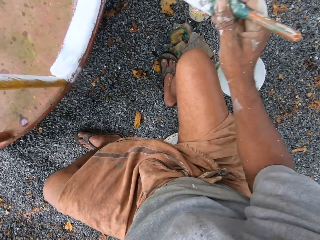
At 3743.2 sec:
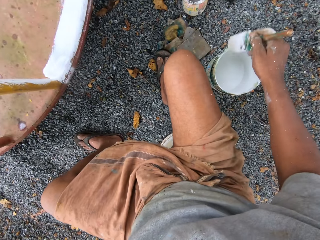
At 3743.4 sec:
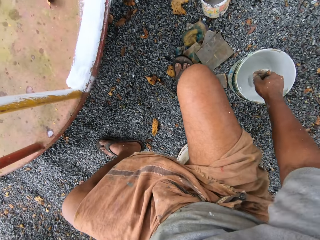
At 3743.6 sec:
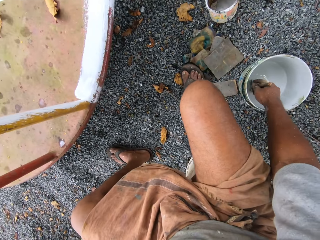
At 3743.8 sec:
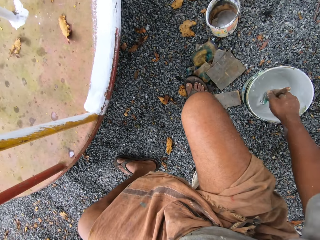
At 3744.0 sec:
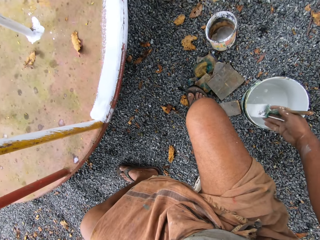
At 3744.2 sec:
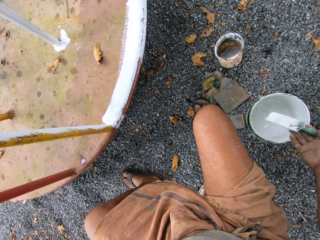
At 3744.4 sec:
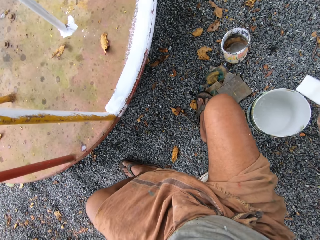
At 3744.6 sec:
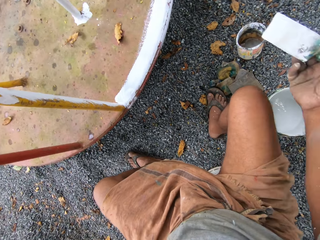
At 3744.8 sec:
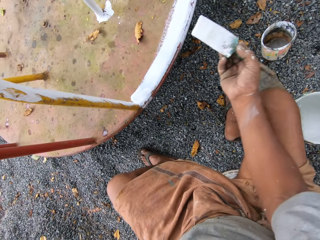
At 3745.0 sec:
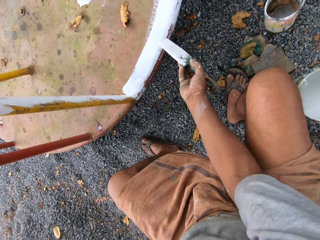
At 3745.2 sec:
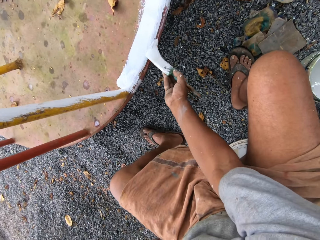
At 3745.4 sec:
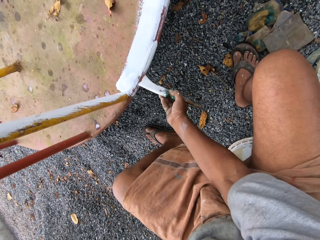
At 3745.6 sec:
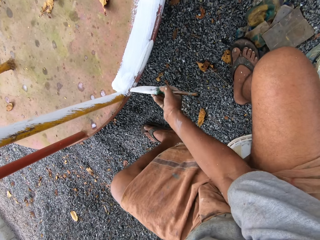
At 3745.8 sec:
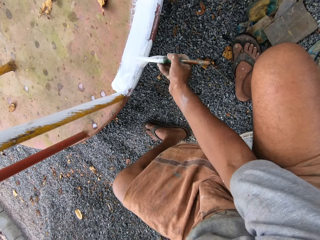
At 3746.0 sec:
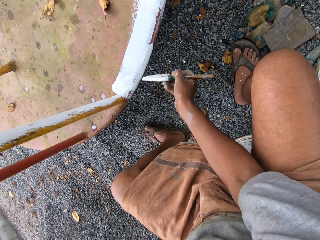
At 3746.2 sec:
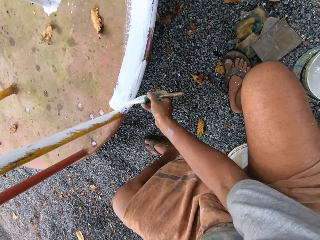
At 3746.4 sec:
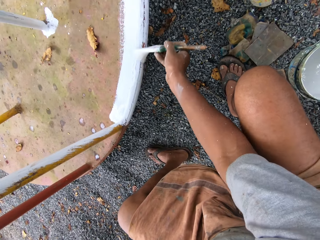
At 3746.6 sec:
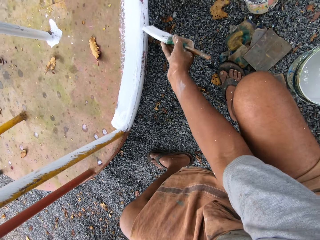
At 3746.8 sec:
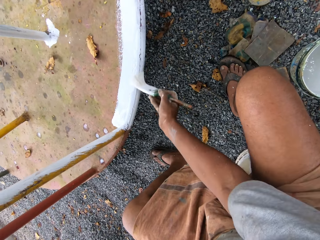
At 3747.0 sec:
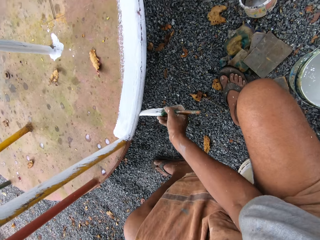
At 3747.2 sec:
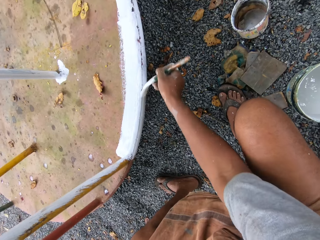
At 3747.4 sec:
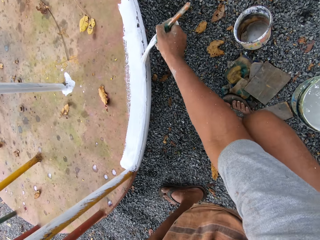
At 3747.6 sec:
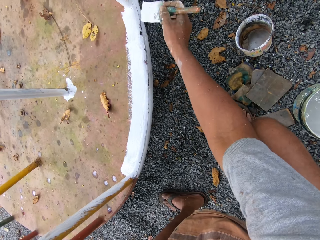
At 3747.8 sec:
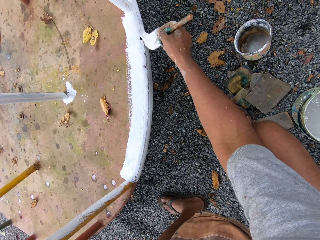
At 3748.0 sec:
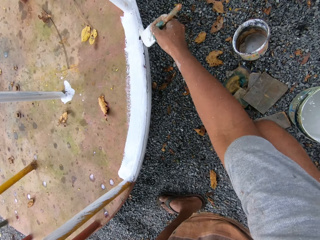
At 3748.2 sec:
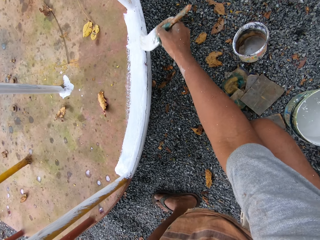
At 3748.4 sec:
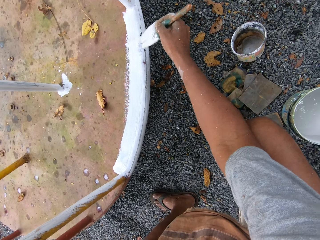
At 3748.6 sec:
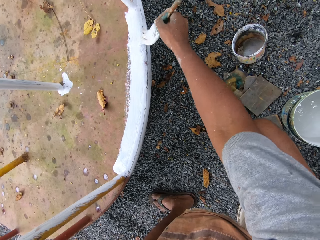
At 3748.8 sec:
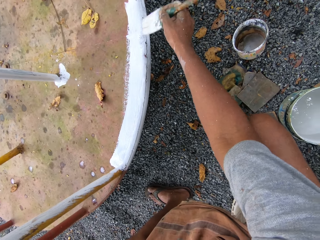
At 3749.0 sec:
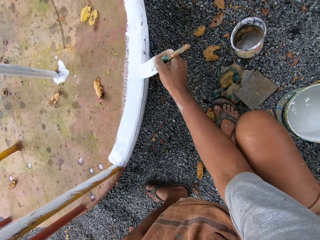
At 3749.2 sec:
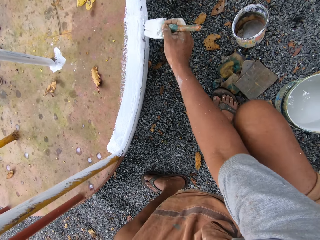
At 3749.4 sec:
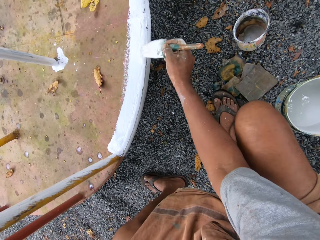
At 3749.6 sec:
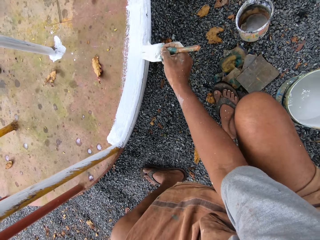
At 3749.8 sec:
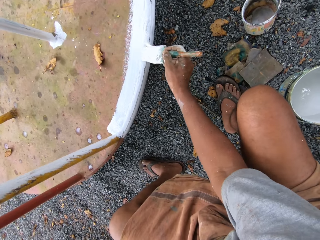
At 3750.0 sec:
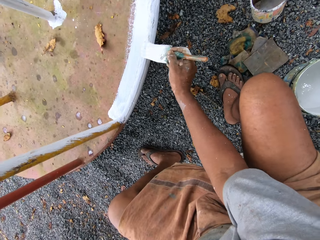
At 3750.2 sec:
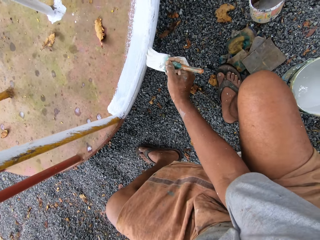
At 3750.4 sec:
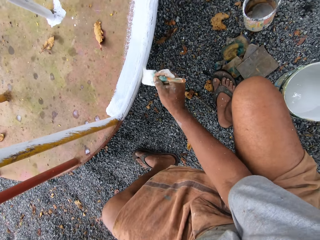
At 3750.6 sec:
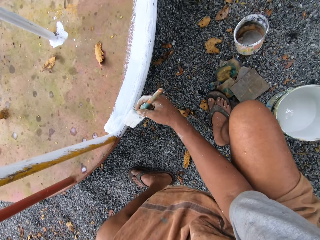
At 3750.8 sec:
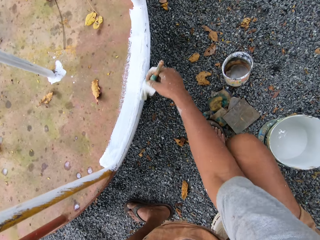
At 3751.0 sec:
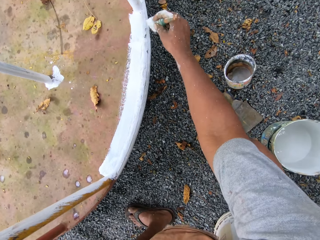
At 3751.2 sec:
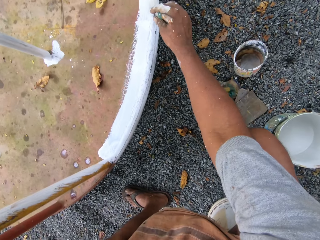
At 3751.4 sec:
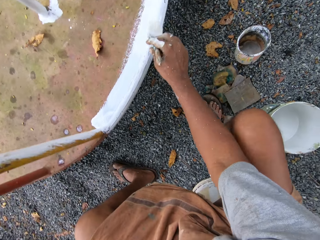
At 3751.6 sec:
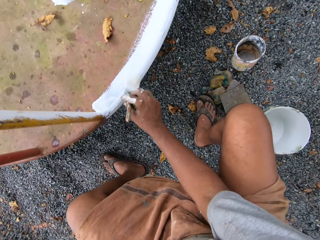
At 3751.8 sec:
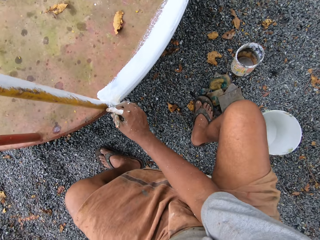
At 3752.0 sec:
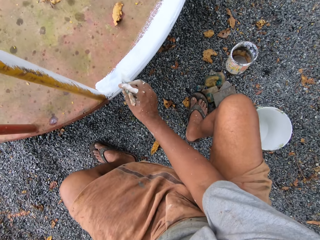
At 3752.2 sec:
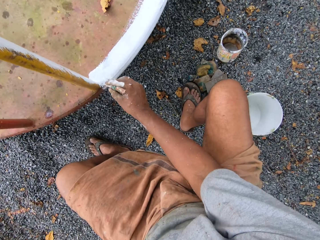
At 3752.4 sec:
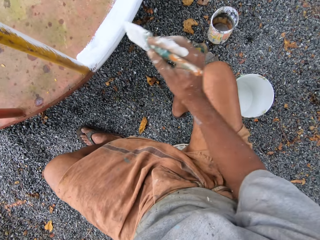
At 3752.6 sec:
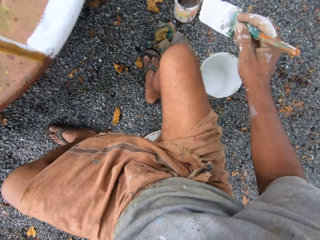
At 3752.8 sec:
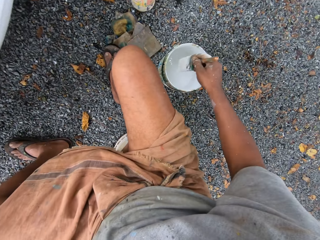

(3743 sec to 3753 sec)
The camera wearer dips the paintbrush into the paint can on the ground. They paint the roundabout with the paintbrush.

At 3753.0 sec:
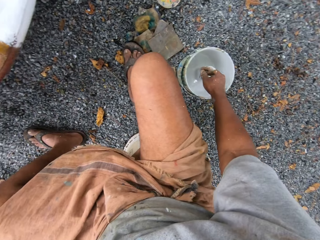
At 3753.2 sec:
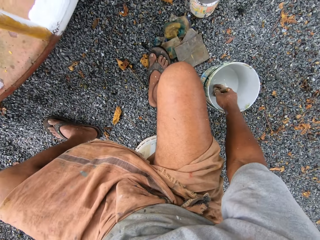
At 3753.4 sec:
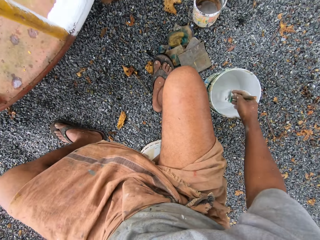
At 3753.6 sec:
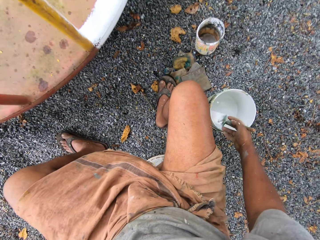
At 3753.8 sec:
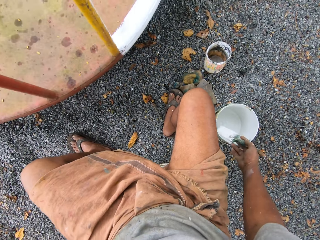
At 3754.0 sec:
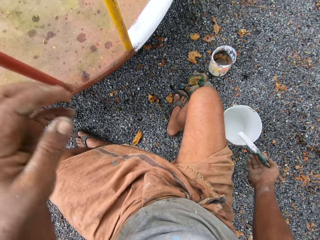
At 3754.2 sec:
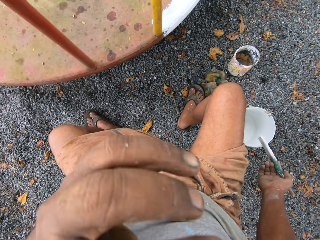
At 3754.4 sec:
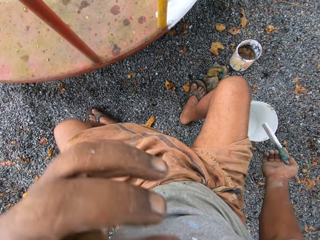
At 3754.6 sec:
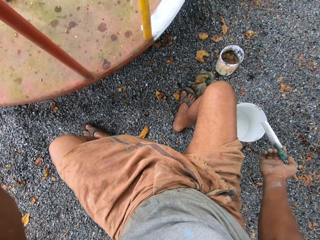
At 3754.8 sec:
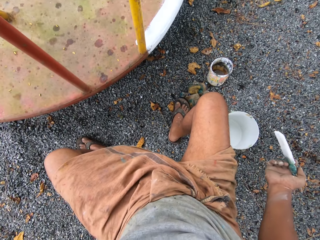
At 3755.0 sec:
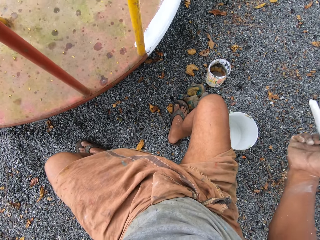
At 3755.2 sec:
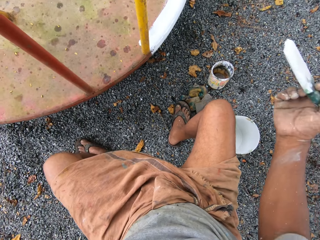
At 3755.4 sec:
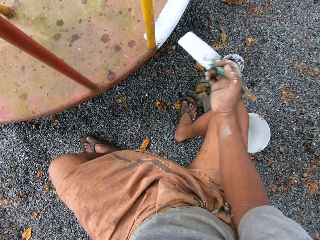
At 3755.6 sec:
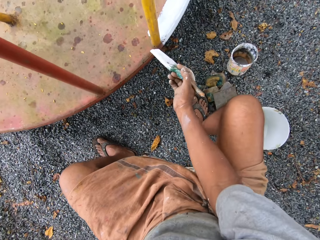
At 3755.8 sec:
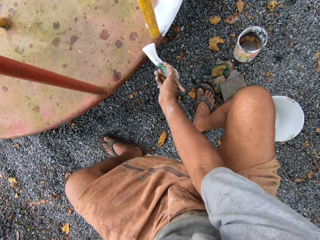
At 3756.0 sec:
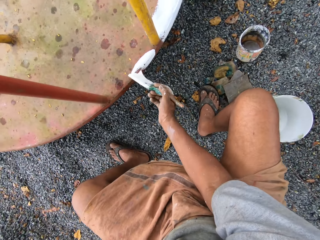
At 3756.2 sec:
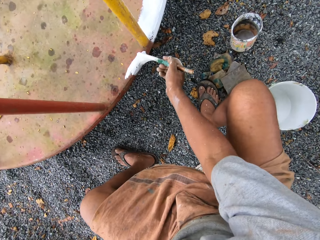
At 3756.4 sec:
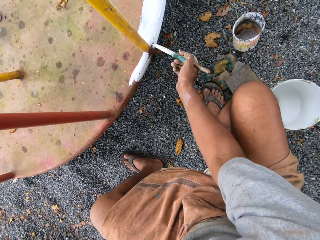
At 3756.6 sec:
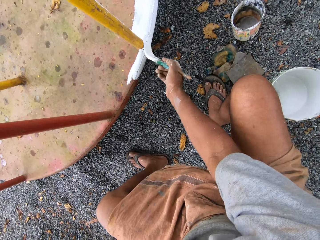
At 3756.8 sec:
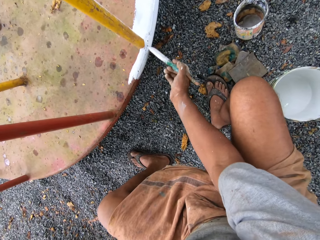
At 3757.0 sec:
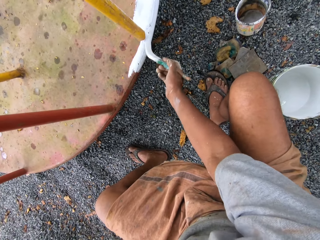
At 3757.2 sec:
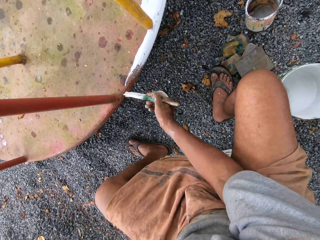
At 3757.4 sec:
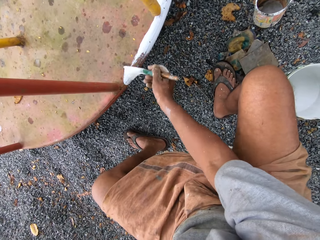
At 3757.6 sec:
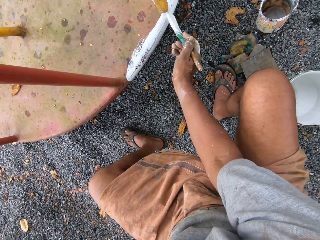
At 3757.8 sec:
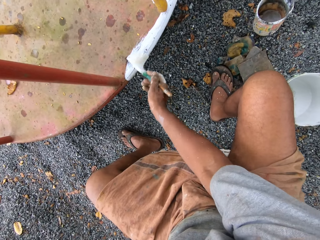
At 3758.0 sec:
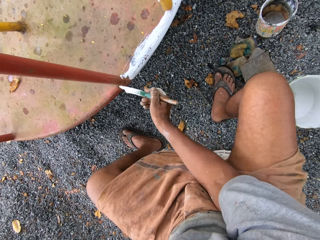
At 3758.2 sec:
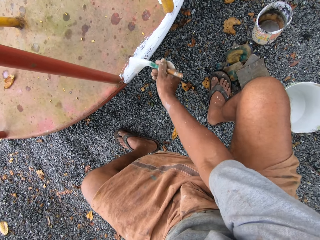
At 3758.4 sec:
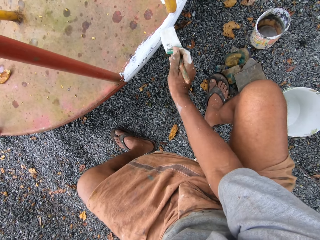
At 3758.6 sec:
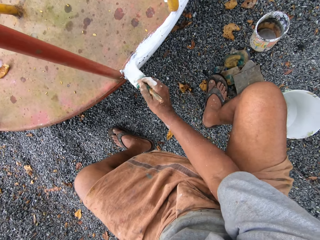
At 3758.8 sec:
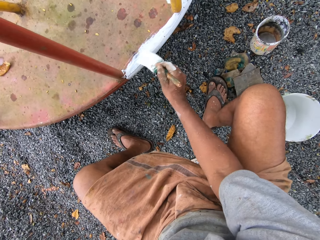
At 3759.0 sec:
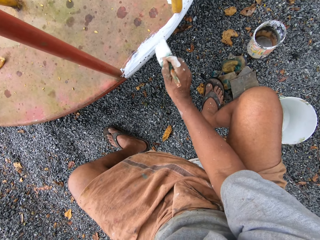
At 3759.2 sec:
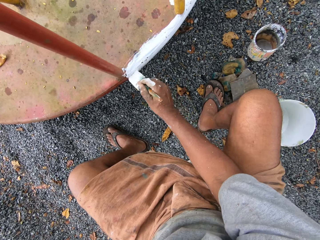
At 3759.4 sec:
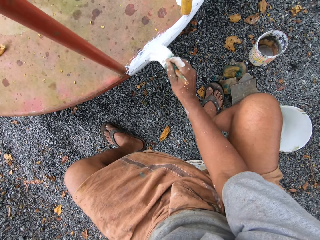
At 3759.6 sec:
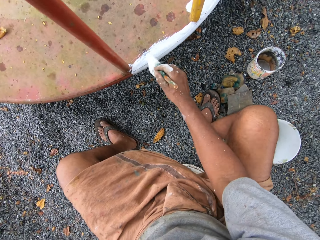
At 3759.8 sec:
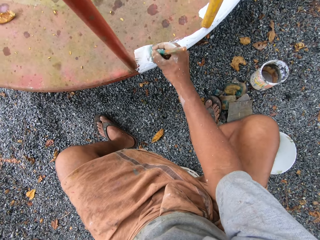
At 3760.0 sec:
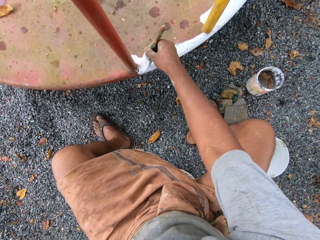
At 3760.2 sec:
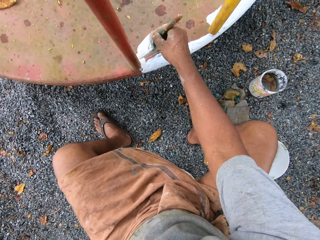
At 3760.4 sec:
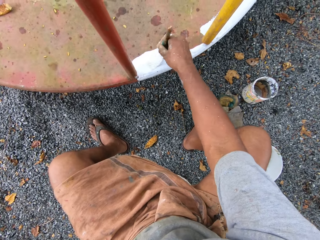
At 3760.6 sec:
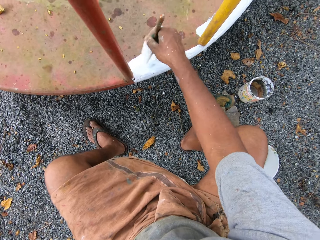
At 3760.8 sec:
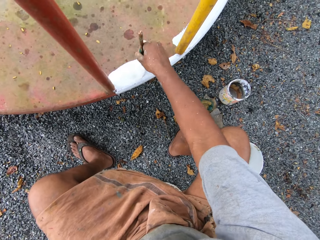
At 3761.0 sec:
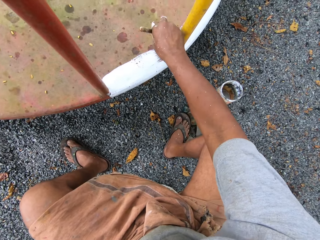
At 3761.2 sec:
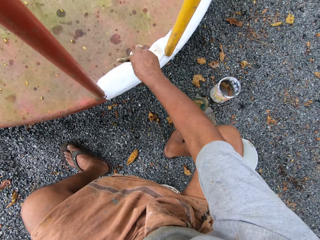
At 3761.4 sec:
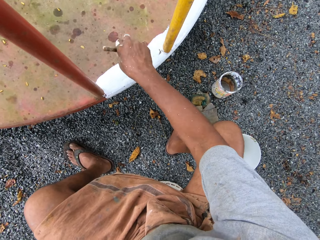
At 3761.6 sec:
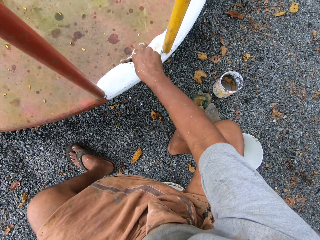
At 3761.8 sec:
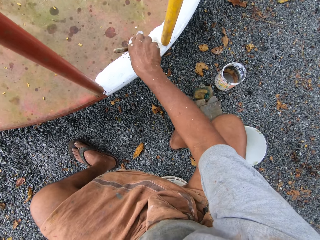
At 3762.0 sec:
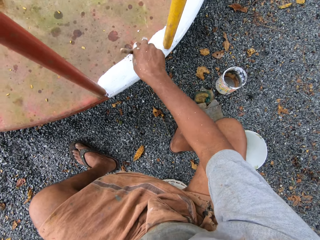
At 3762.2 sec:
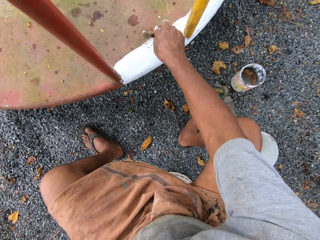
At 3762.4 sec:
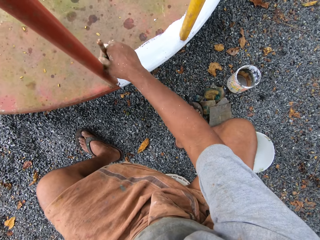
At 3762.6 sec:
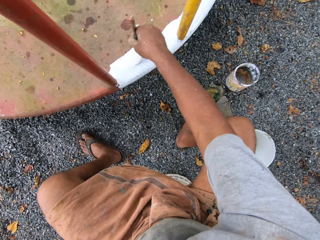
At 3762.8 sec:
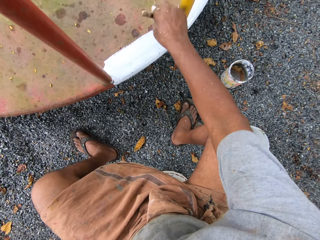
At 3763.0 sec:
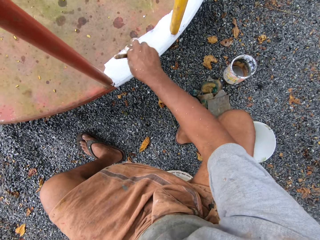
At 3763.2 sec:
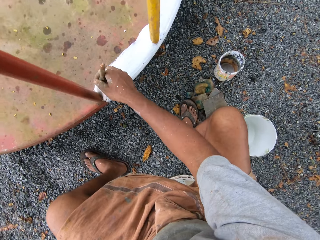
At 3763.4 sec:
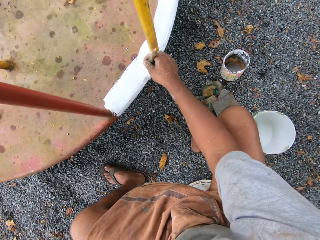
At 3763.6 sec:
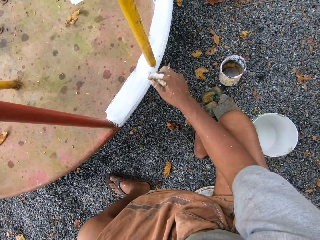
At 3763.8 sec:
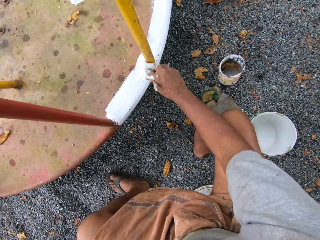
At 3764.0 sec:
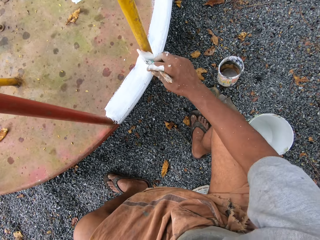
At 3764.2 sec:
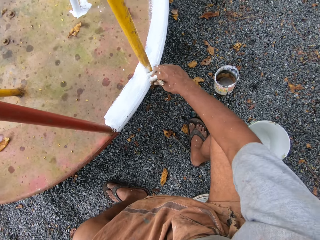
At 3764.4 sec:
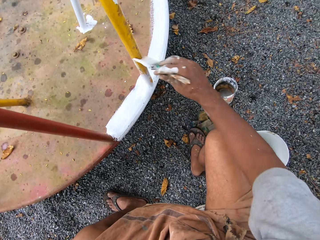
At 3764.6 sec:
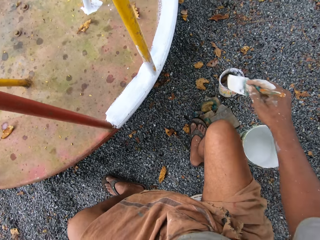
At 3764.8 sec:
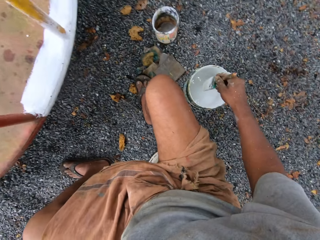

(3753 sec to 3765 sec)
The camera wearer dips the paintbrush into the paint can on the ground. They hold the paintbrush. They paint the roundabout with the paintbrush.
